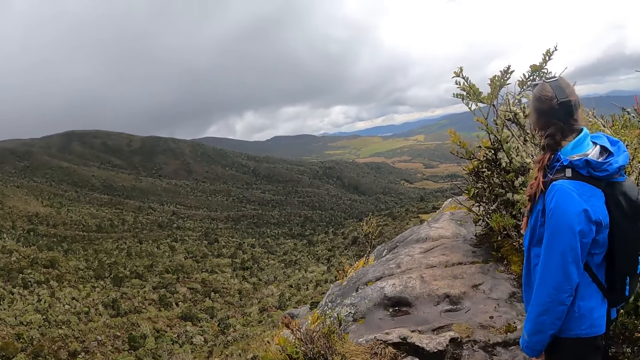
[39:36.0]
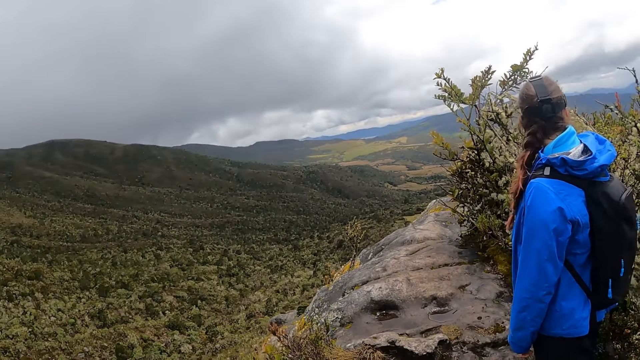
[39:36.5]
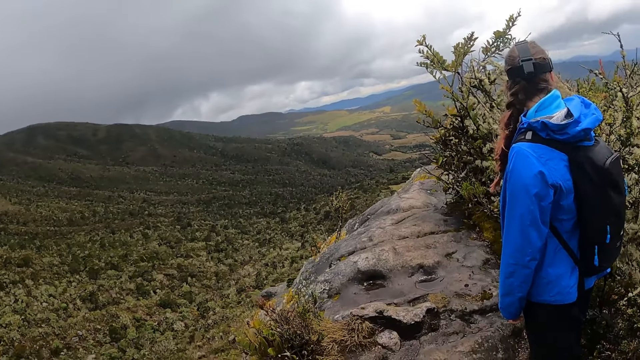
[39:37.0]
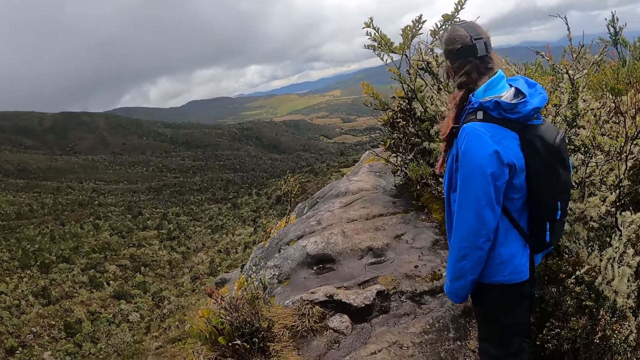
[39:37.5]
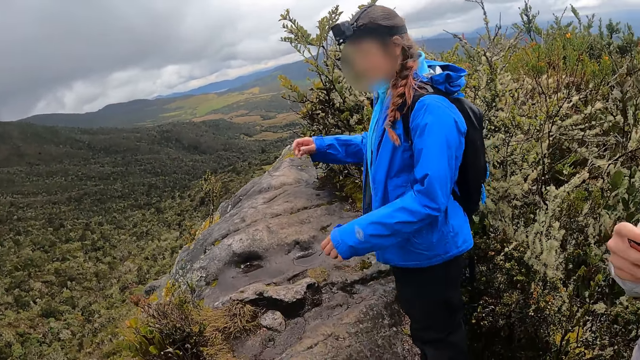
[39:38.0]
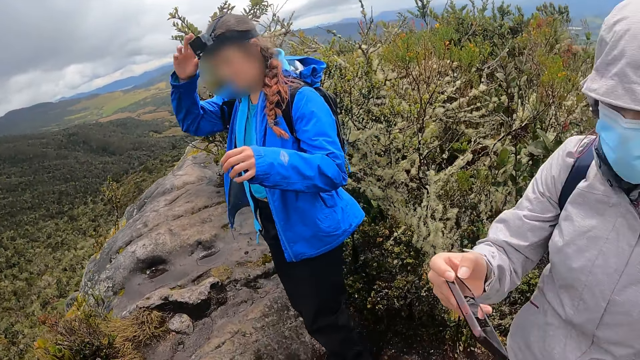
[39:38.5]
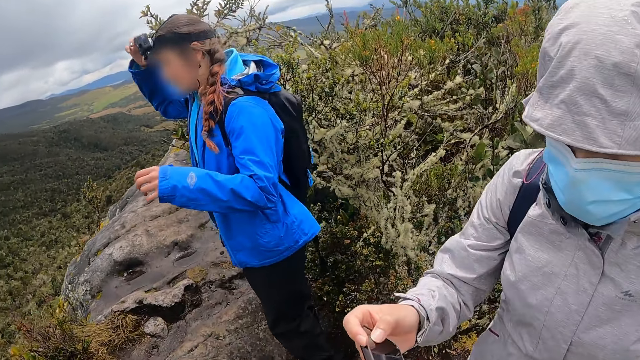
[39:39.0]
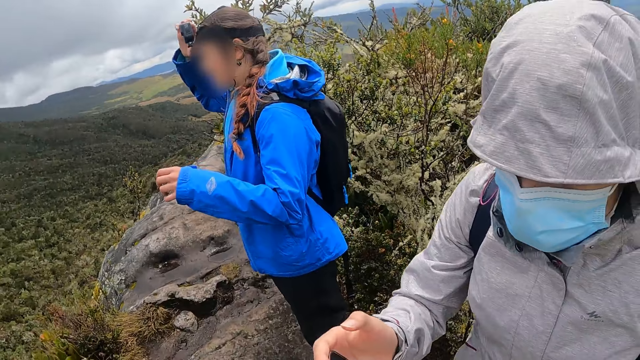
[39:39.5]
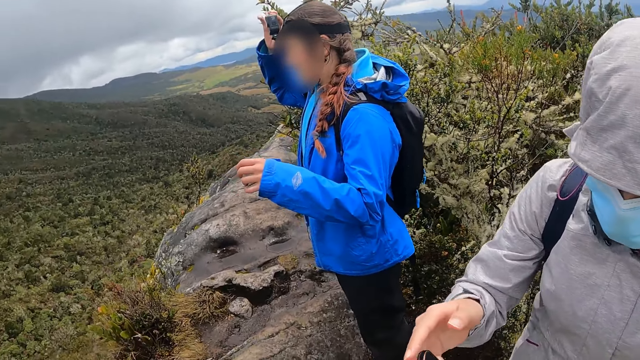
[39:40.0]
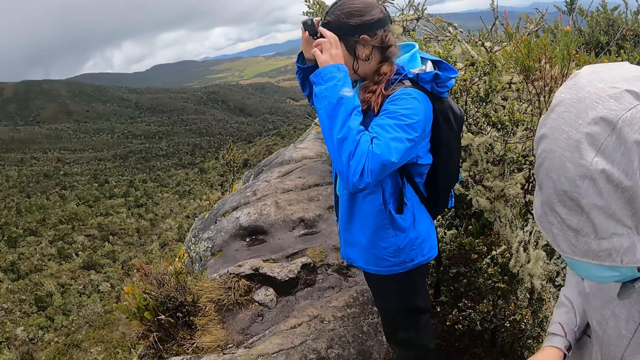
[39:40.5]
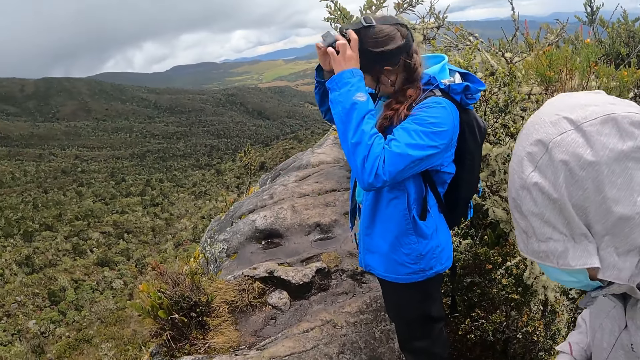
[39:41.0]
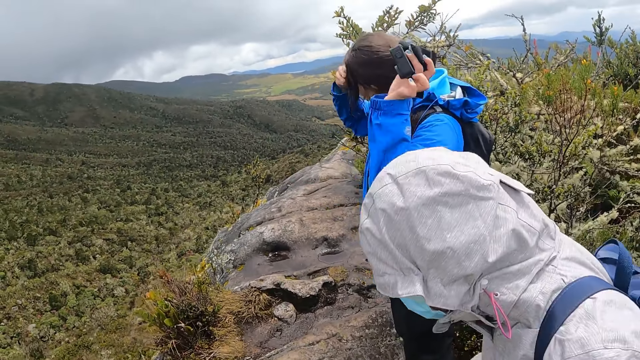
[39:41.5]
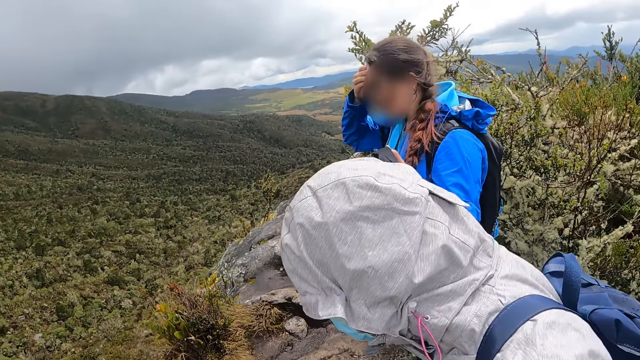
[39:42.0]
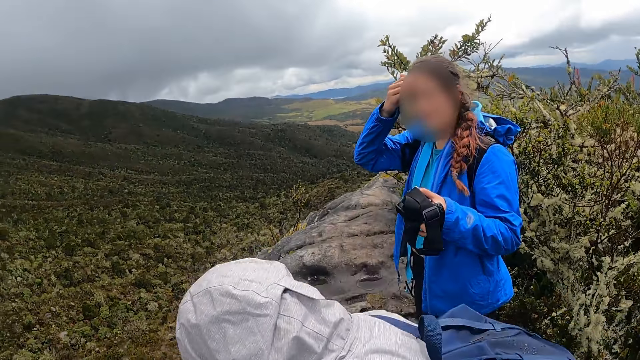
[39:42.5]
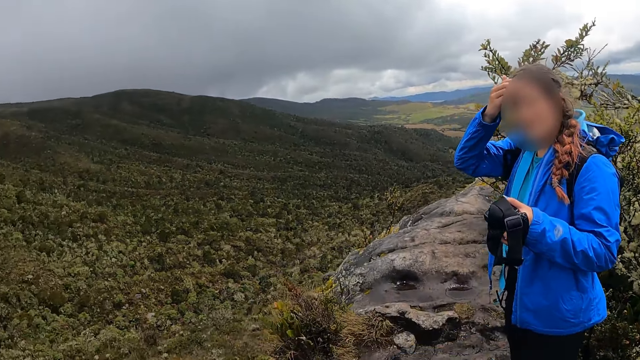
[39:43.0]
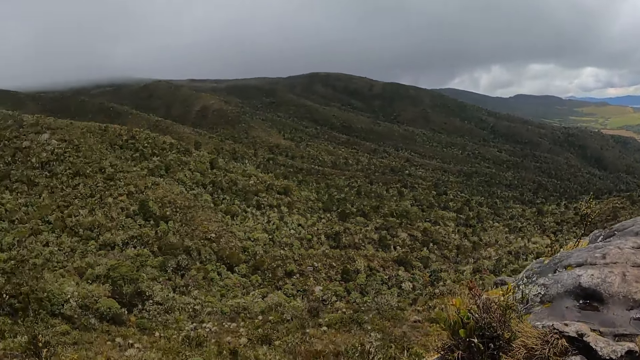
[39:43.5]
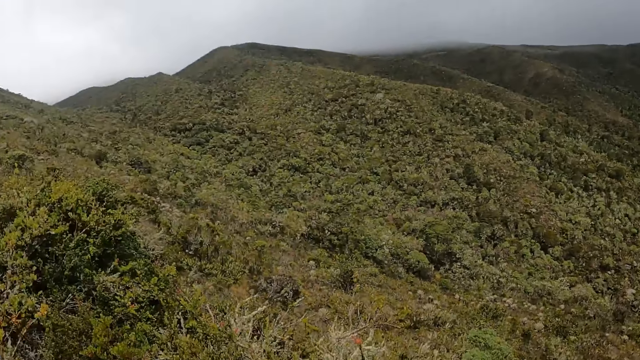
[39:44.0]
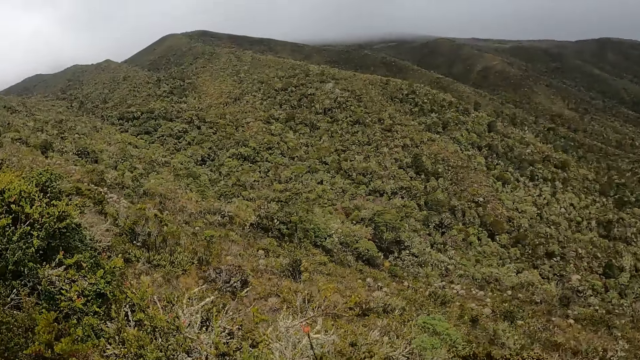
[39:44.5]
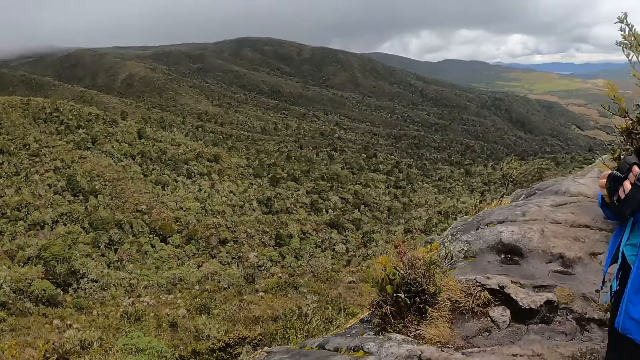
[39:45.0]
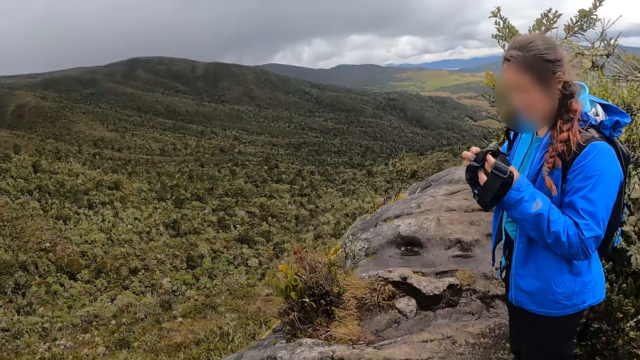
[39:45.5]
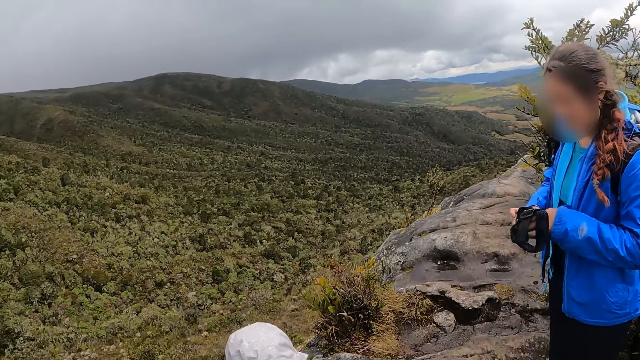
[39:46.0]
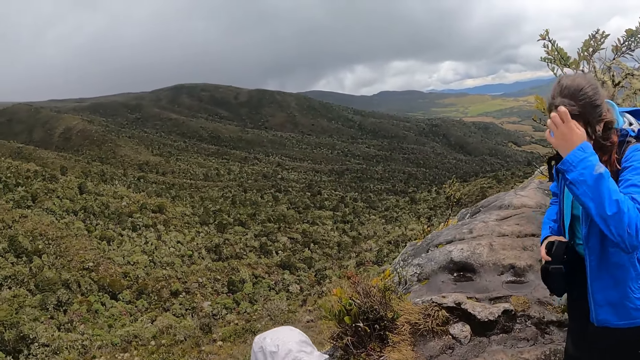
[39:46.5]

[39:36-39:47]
The camera wearer interacts with a woman. They look around.

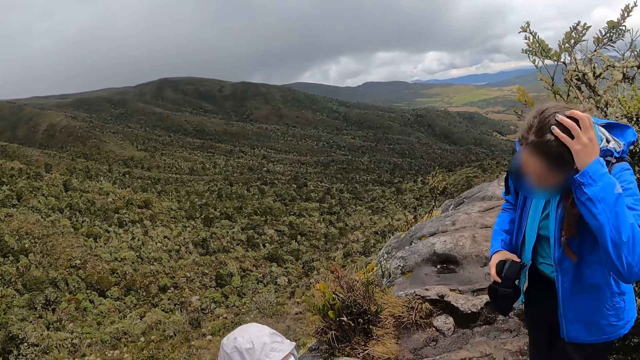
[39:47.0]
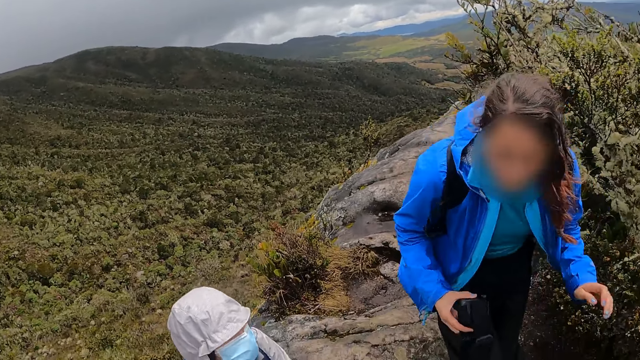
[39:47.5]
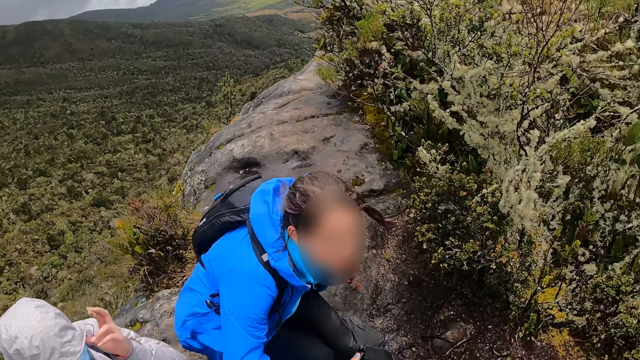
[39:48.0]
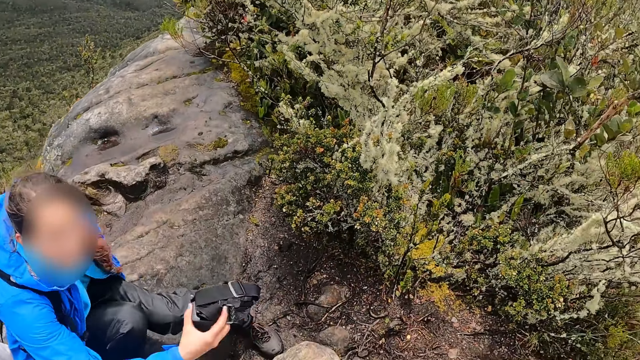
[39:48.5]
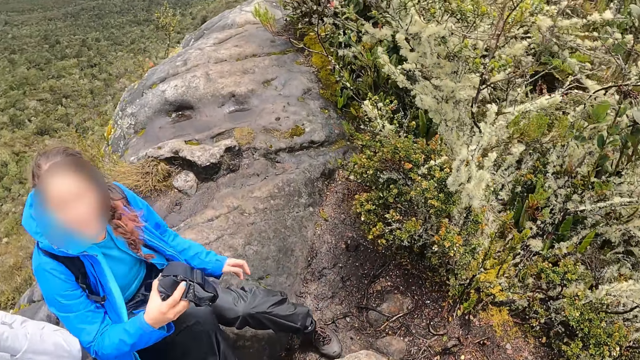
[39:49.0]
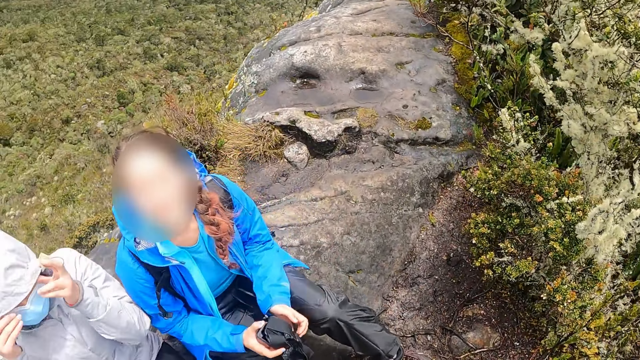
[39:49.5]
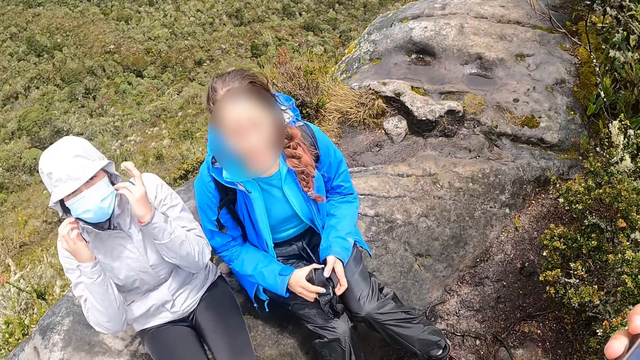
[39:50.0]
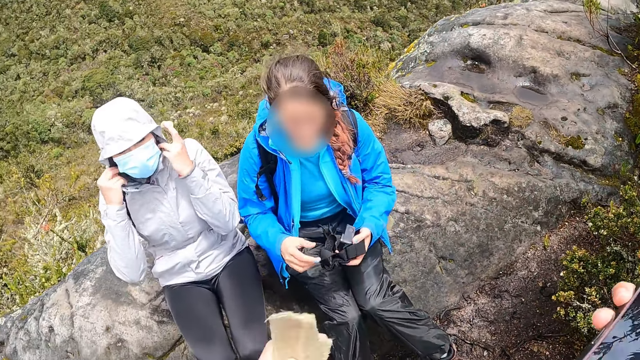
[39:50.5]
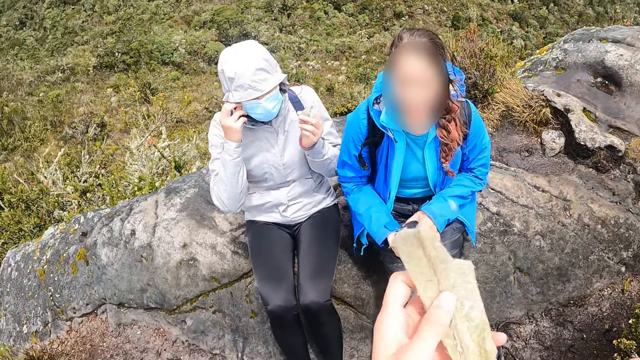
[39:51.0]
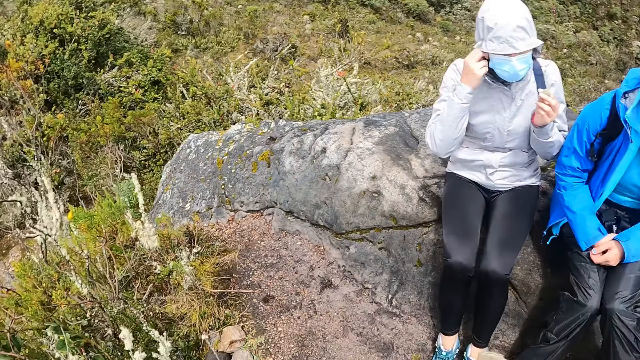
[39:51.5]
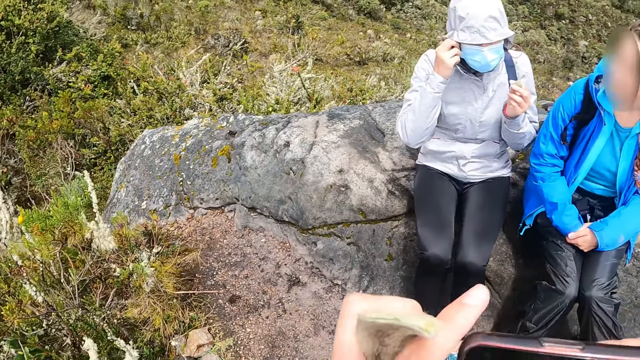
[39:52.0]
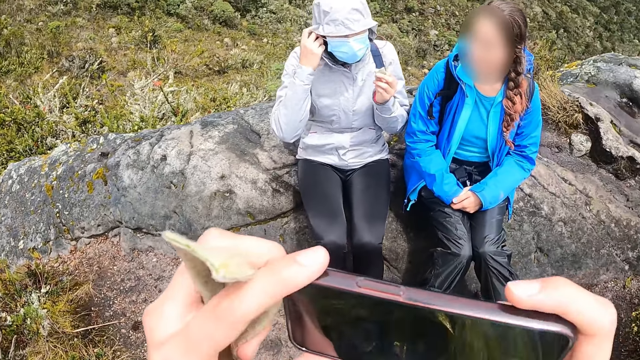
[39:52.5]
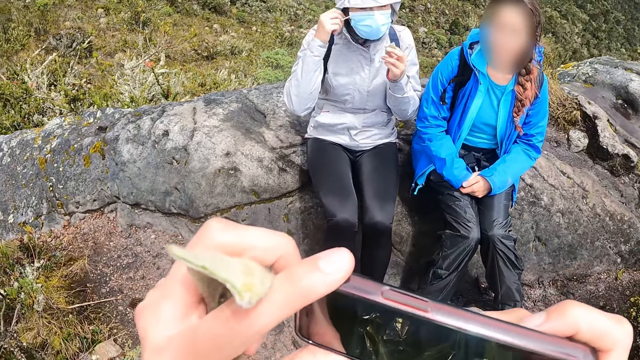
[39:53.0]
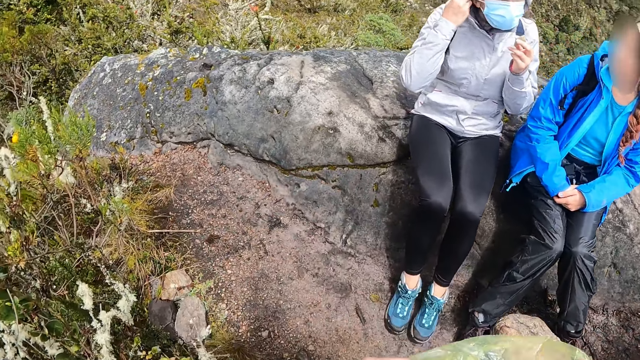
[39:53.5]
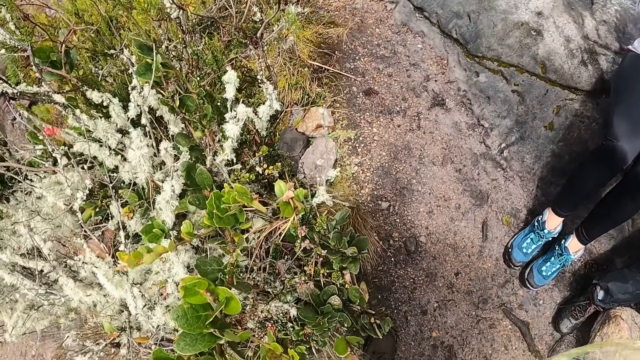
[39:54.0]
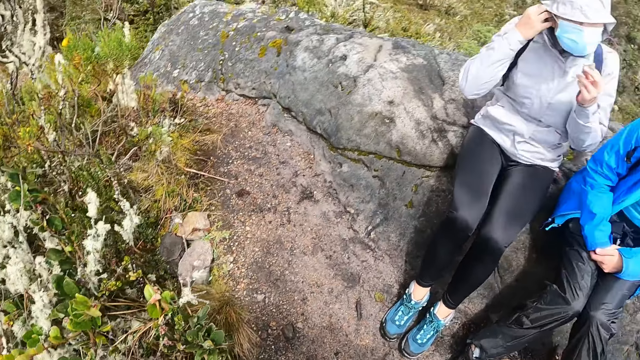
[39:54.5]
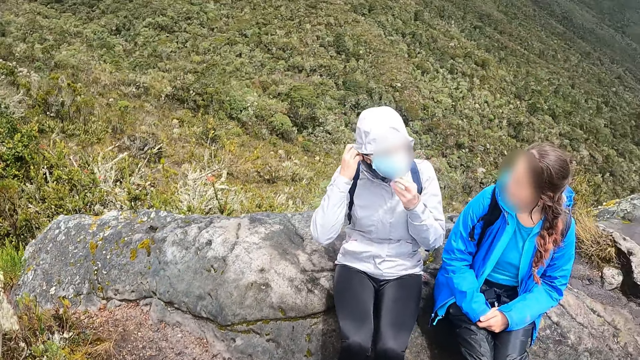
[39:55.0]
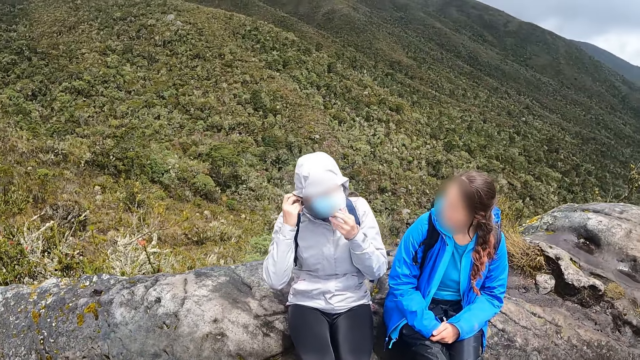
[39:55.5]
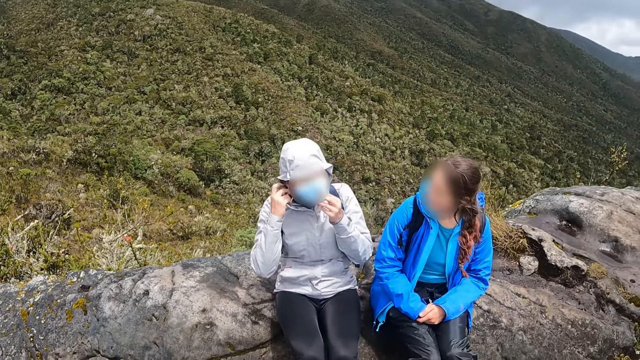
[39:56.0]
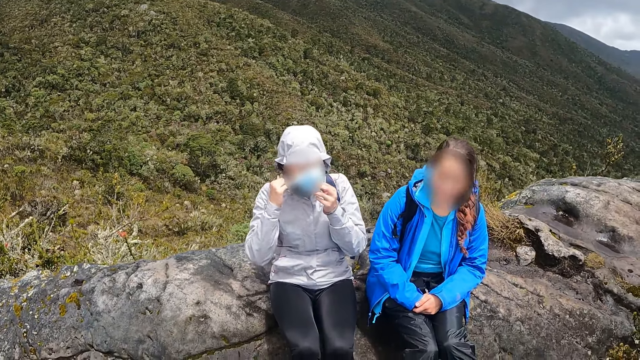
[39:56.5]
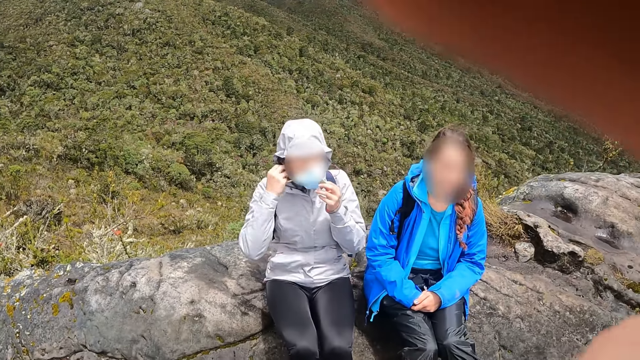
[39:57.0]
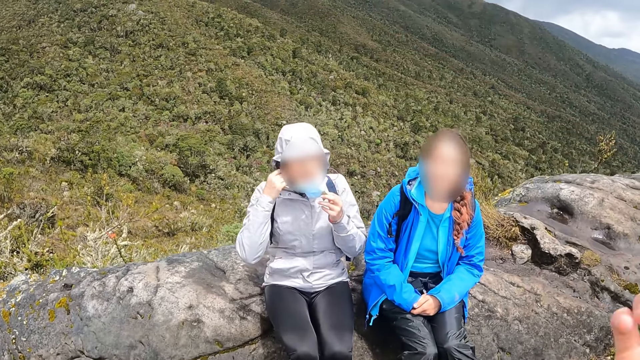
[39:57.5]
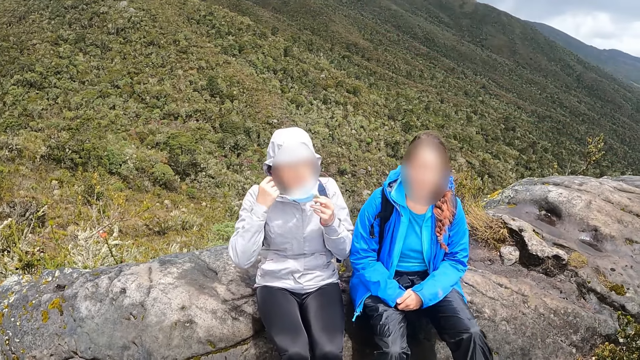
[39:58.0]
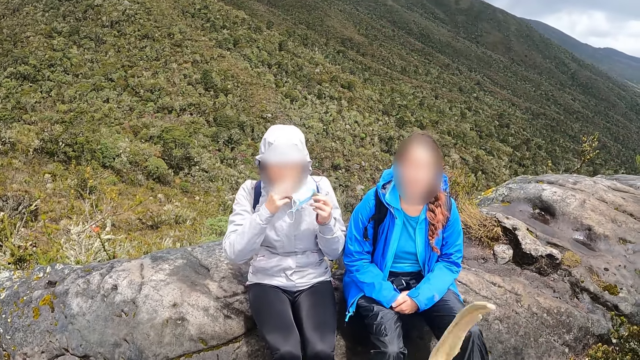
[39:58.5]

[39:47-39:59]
A person sits down. The camera wearer interacts with the woman and another woman. They take pictures.
